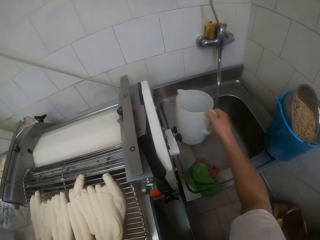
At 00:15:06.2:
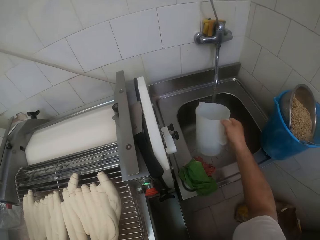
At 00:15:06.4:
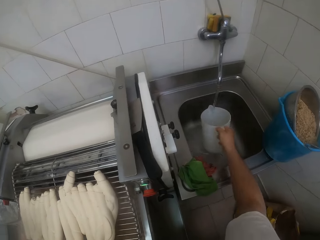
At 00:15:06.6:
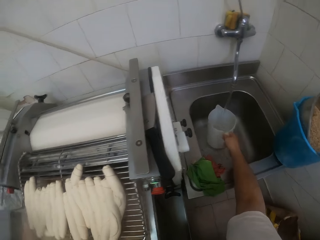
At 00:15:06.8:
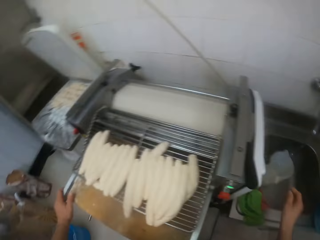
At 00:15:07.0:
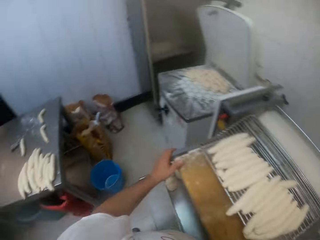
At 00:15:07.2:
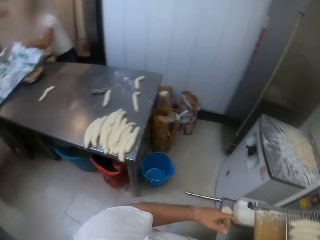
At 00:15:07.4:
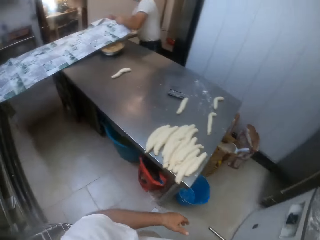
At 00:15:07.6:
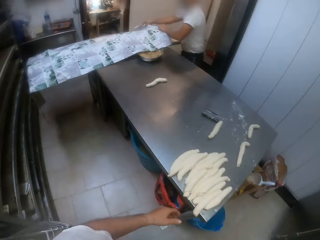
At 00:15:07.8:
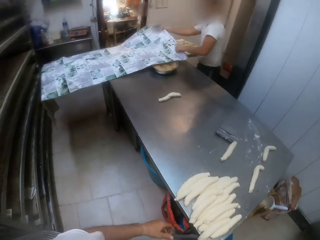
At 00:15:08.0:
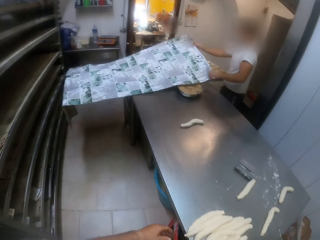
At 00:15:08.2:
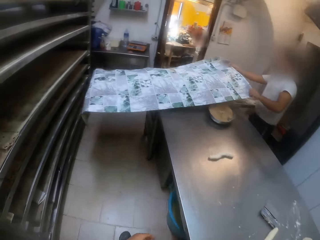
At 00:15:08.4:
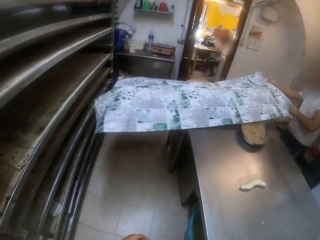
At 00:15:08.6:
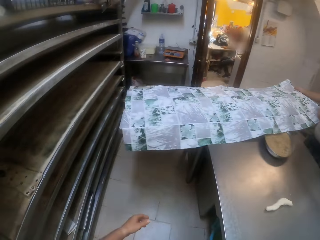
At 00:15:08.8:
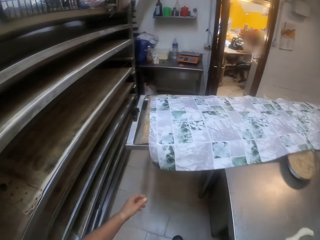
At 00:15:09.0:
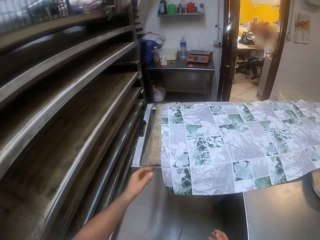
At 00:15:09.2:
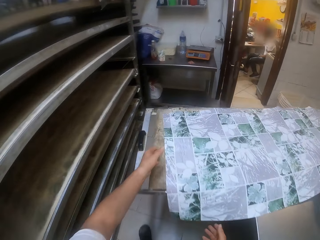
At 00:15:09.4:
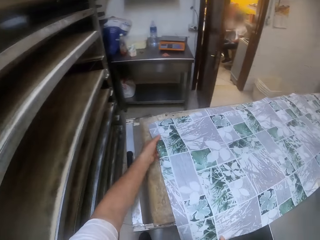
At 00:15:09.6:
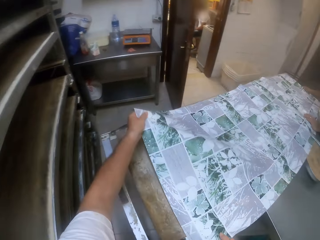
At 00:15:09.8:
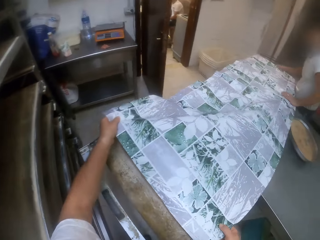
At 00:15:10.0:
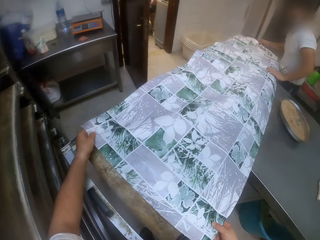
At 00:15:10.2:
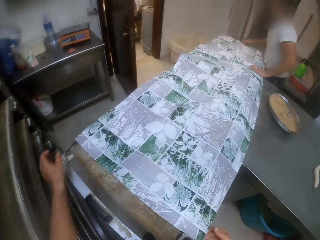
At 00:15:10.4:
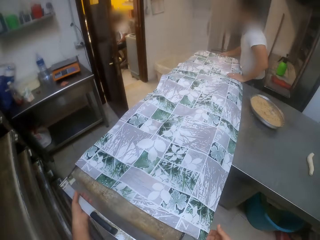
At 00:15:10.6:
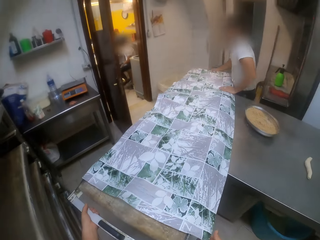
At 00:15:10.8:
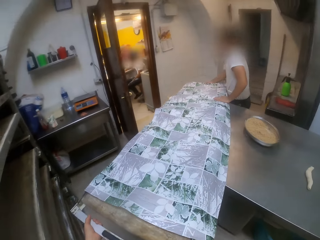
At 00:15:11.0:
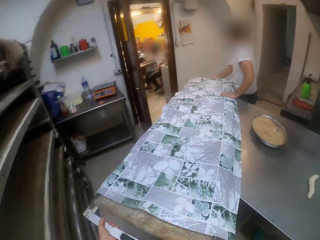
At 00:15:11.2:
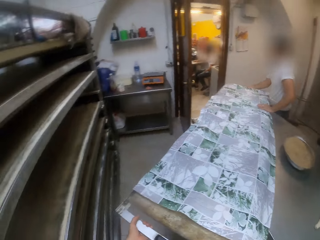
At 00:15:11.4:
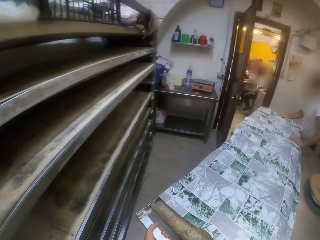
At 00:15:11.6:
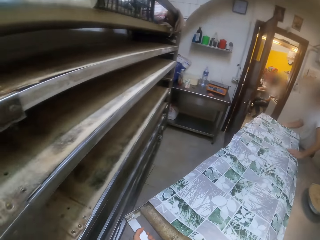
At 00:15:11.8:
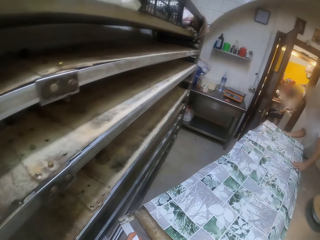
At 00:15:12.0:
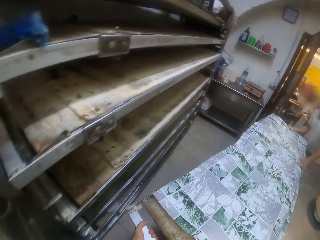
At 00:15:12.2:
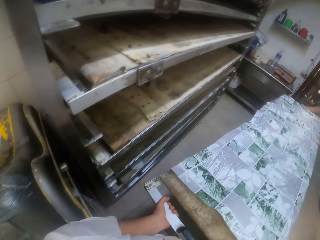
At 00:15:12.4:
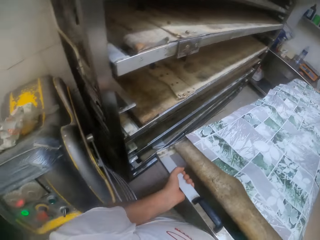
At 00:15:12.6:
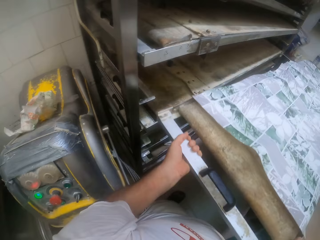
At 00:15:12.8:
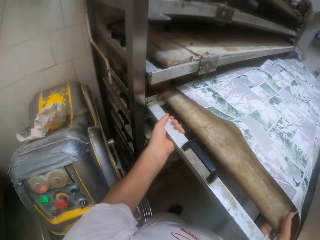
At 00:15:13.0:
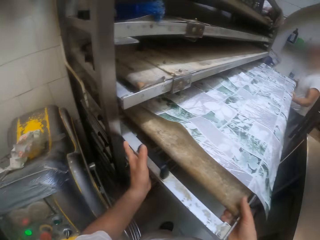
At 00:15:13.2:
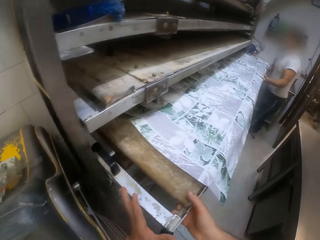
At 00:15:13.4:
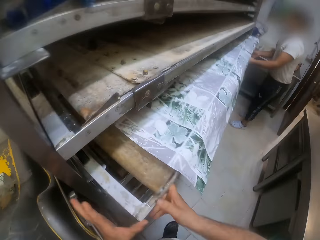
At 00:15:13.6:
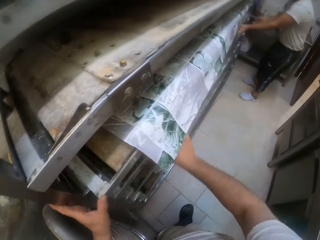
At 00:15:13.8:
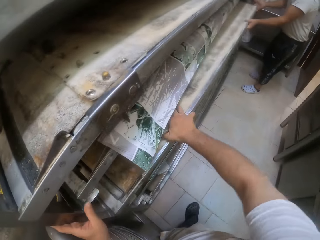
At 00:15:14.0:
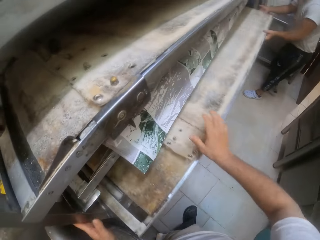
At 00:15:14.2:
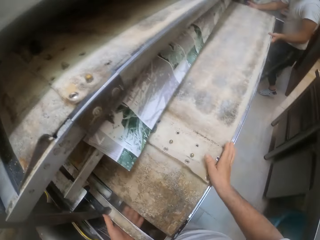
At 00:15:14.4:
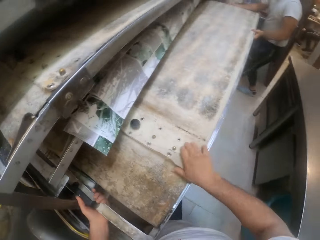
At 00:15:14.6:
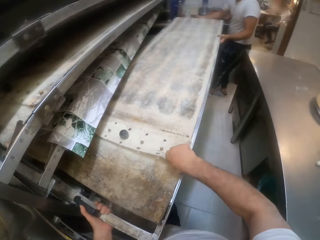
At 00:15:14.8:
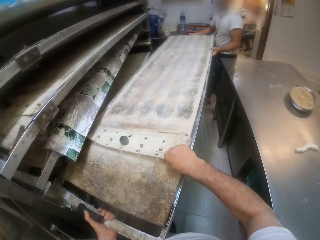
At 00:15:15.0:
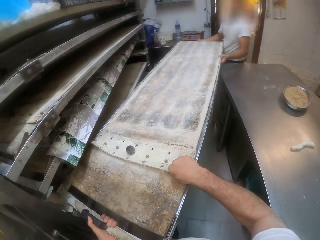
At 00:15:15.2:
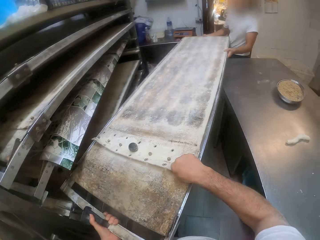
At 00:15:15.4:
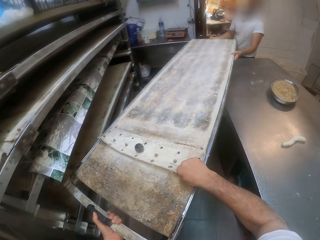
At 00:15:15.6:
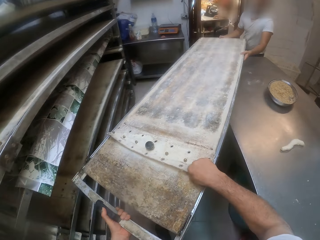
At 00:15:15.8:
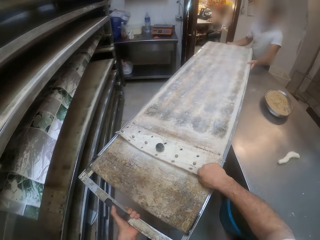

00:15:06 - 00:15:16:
The camera wearer turns on the tap. He carries a white jug with his right hand. He puts the jug in the sink. He moves towards the baking tray. He adjusts the nylon on the baking tray with his left hand. A man wheels the baking tray to an oven with the camera wearer. The camera wearer carries the baking tray with the man. He puts the tray in the oven rack with the man. He pushes the tray in a shelf. He pulls a tray from the shelf with the man.

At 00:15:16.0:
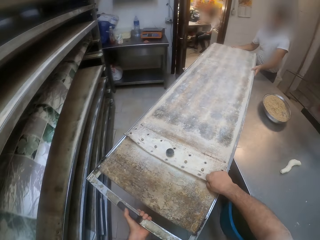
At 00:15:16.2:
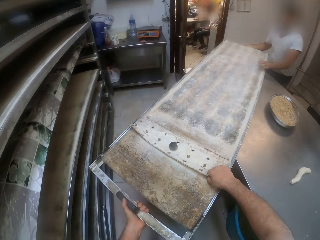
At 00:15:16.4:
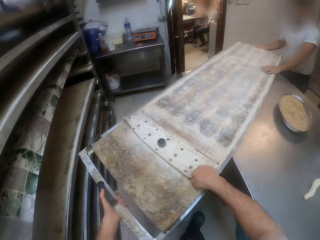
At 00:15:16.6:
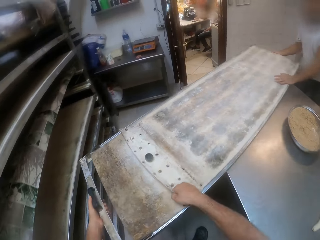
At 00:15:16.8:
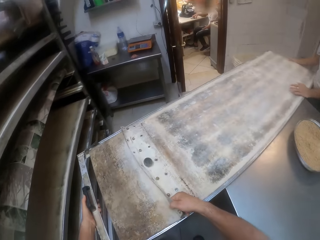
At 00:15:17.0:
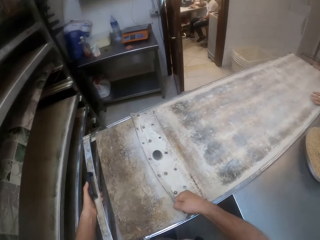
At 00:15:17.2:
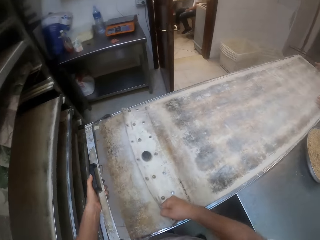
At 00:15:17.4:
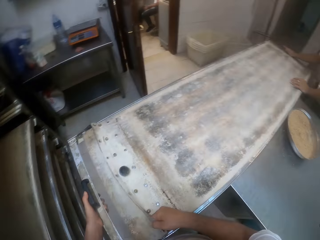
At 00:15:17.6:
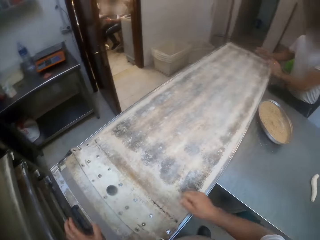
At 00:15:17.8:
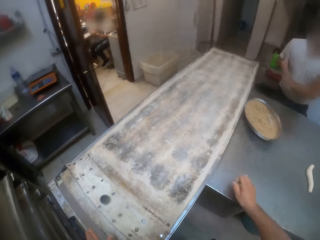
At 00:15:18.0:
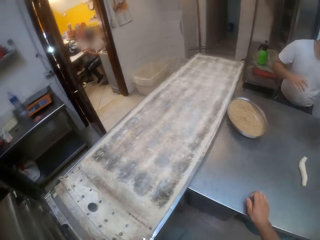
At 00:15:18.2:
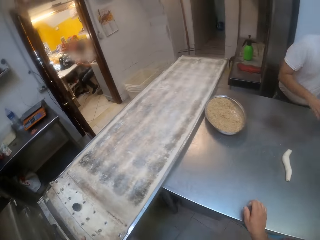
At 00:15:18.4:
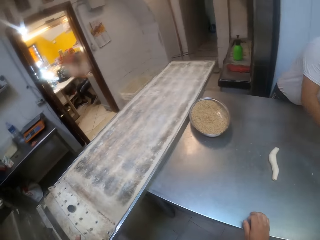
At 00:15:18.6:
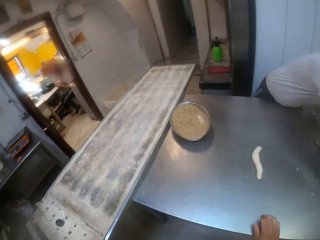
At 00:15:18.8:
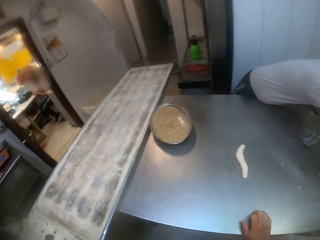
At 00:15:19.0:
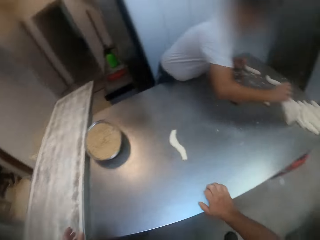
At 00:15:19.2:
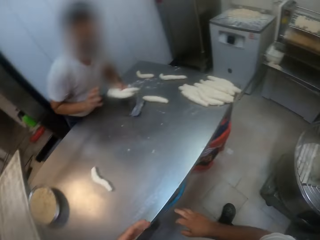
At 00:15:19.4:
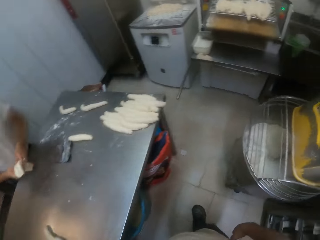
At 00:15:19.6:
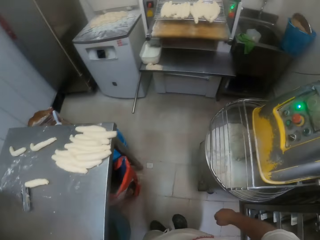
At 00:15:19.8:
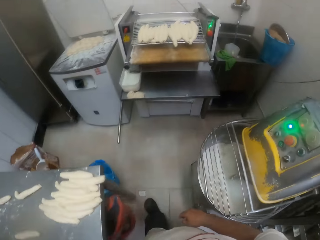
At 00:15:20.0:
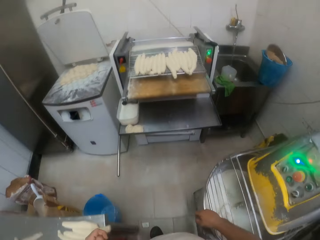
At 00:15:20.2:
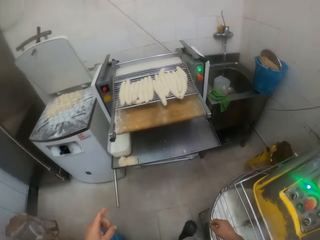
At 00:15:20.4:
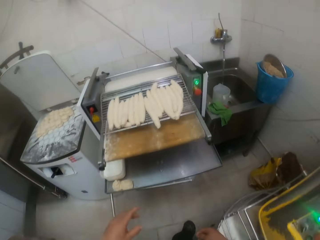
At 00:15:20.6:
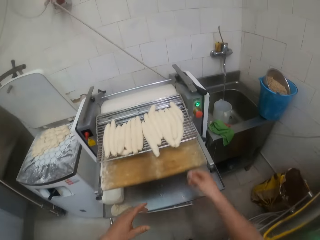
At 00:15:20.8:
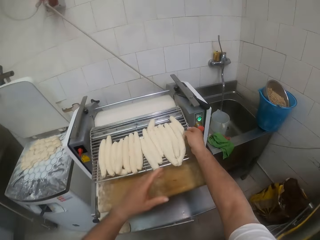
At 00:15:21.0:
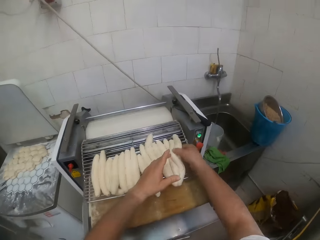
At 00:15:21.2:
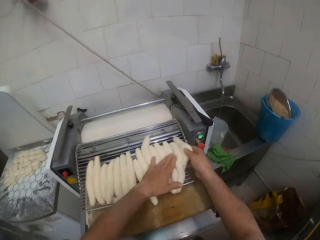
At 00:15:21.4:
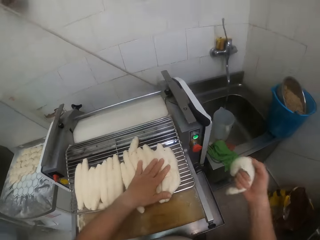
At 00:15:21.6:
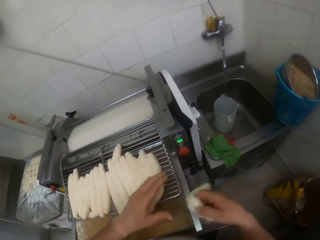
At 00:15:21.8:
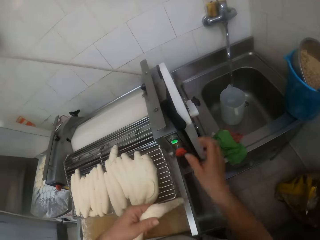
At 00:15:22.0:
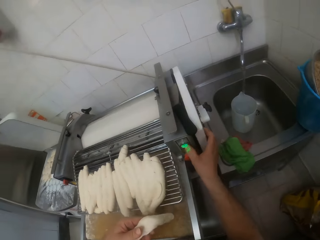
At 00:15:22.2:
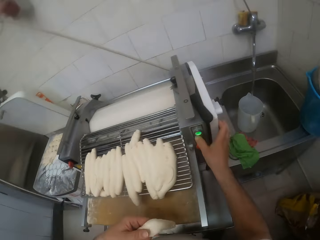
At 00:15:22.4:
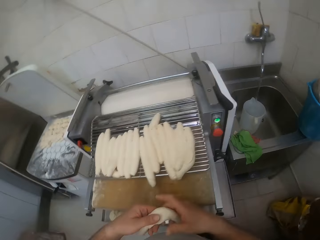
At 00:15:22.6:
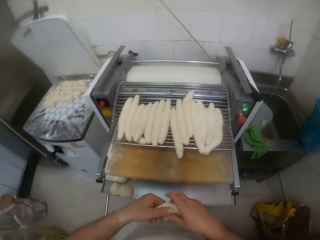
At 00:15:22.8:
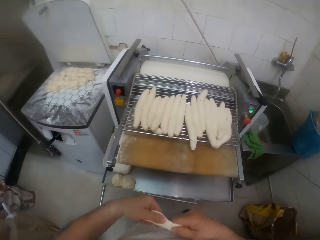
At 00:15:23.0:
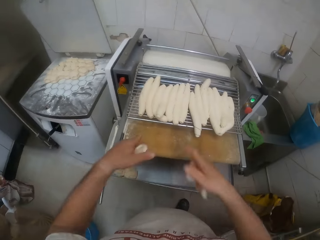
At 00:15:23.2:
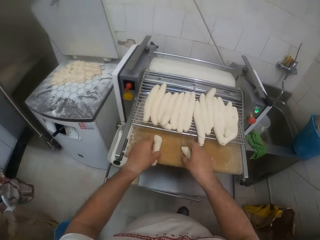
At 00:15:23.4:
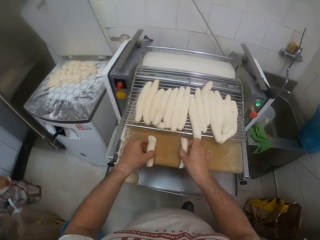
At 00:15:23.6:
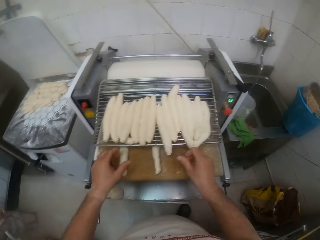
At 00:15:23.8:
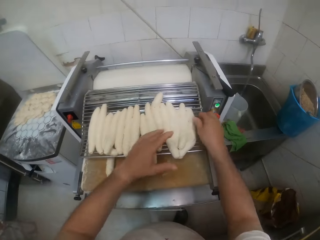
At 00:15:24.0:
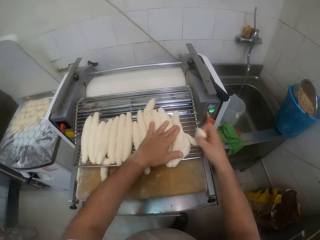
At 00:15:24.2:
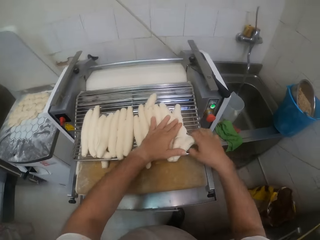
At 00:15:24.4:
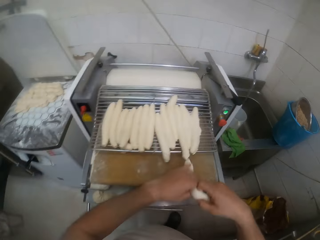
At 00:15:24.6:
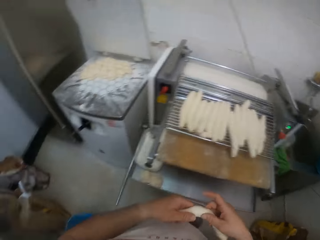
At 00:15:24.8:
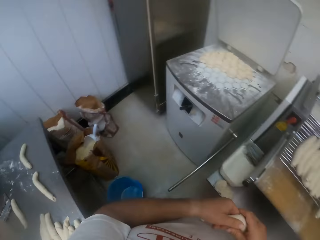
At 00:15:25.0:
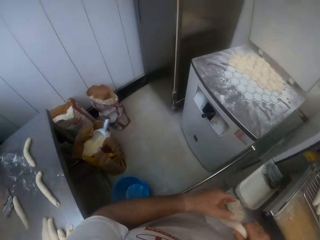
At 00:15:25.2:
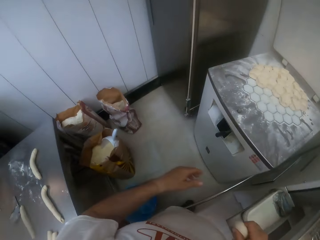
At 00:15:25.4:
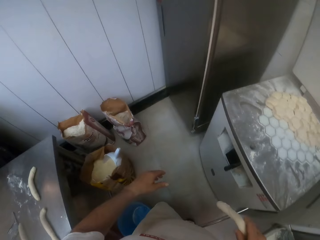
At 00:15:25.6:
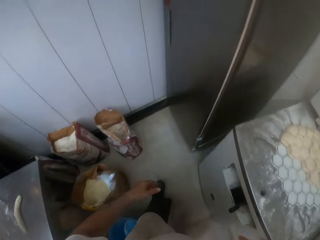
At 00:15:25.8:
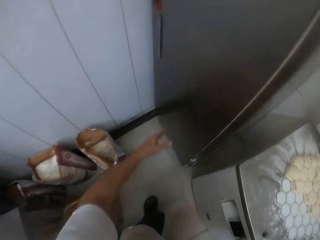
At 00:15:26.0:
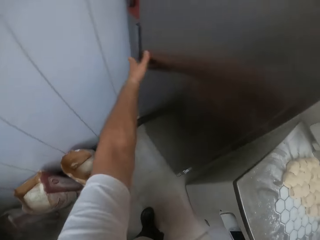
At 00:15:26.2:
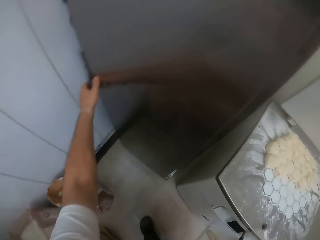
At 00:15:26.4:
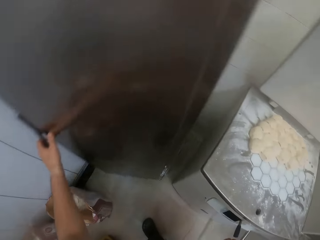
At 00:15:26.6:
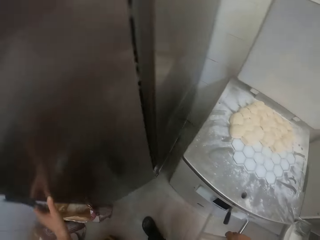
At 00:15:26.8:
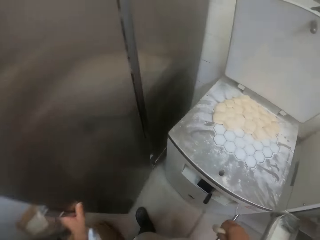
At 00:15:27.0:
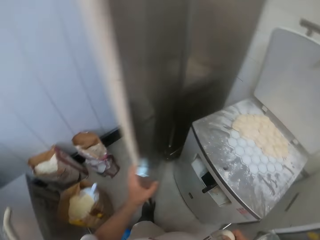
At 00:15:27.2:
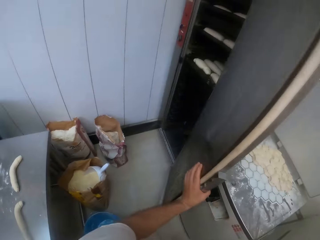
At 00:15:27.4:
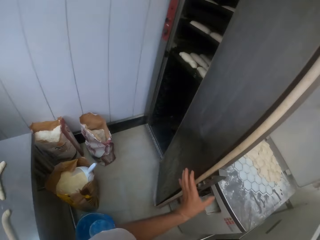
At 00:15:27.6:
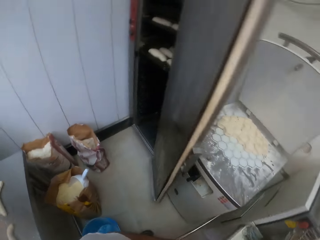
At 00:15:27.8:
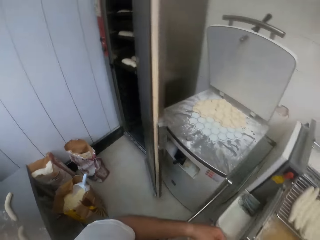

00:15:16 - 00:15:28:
The camera wearer carries the baking tray with a man. He puts the baking tray on the table with the man. The man carries a dough from the table with the right hand. The camera wearer moves around. He carries a dough with his right hand. He touches a button on the dough machine with his right hand. He cuts a dough. He puts the dough on a dough rolling machine. He carries a dough with his right hand. He opens a cabinet or oven with his left hand.
